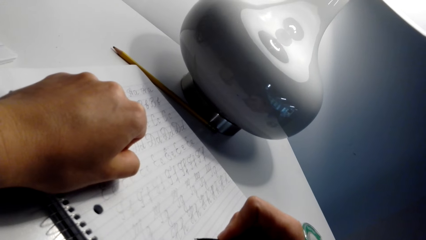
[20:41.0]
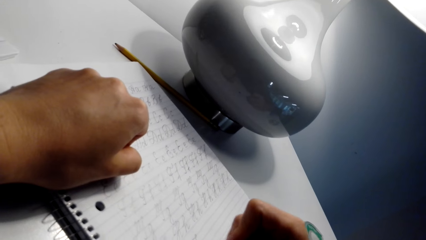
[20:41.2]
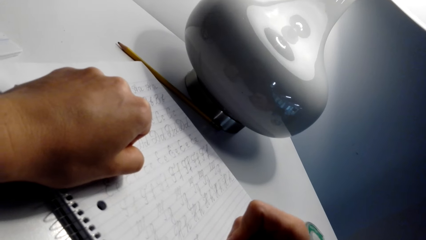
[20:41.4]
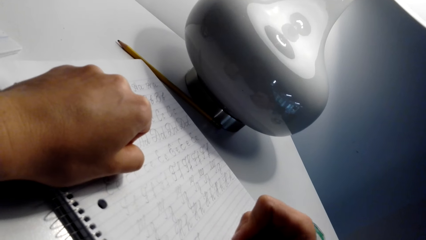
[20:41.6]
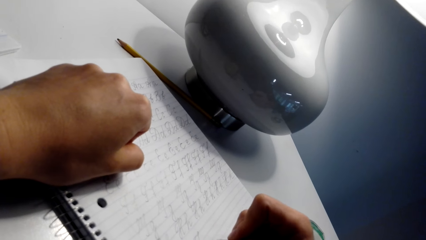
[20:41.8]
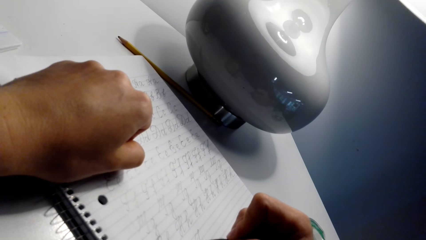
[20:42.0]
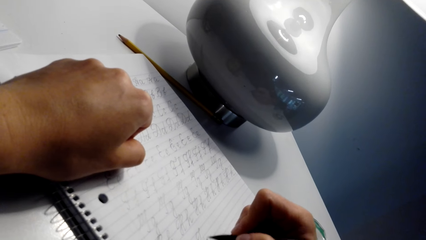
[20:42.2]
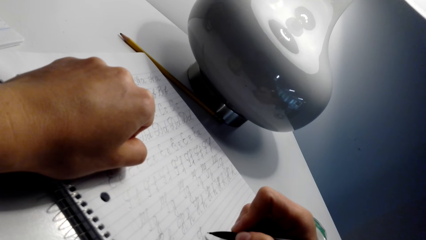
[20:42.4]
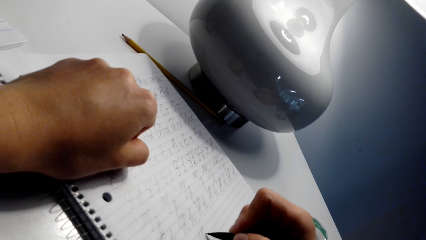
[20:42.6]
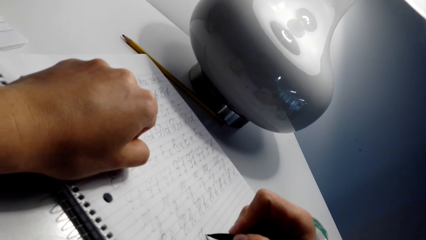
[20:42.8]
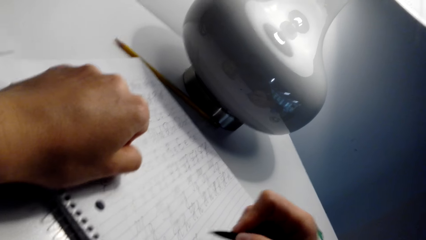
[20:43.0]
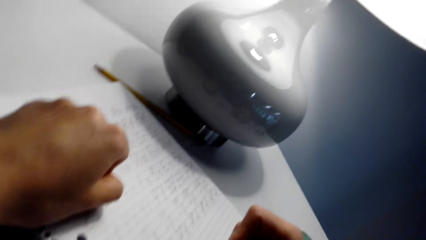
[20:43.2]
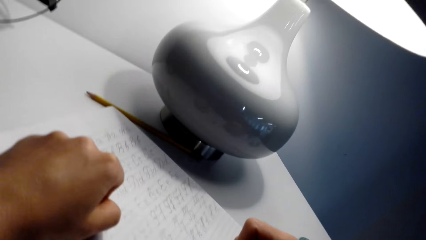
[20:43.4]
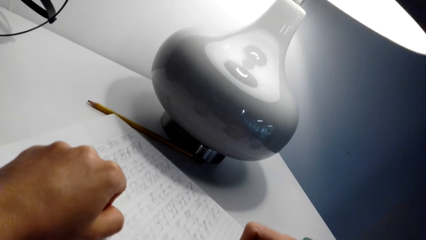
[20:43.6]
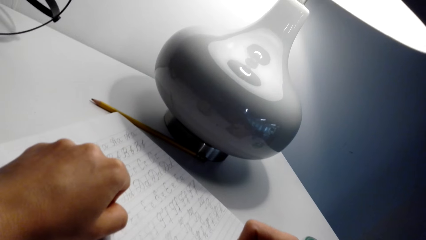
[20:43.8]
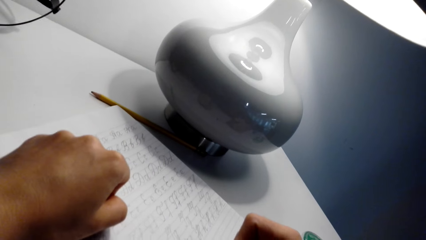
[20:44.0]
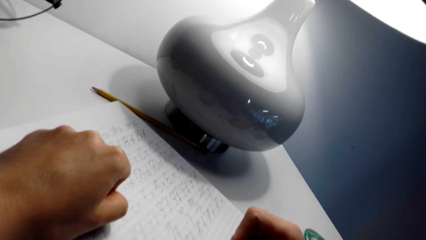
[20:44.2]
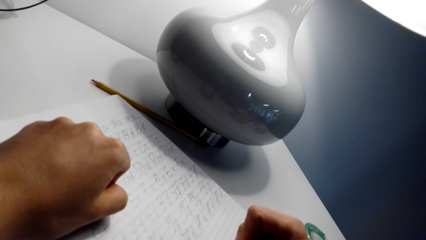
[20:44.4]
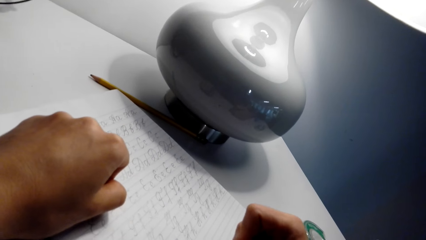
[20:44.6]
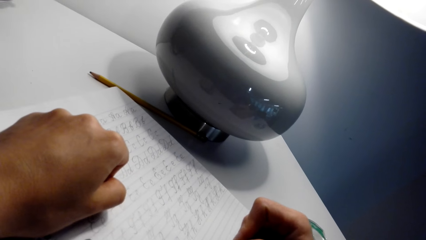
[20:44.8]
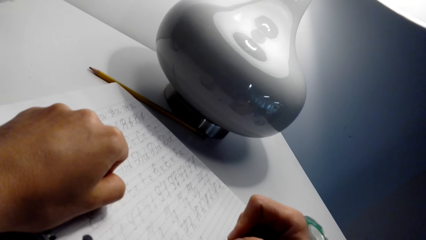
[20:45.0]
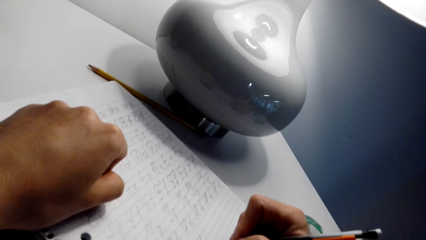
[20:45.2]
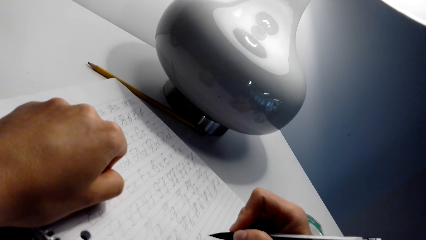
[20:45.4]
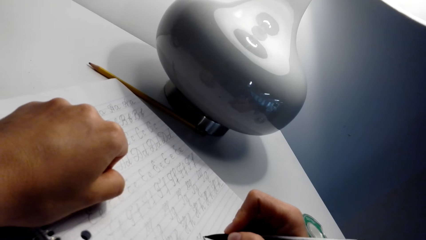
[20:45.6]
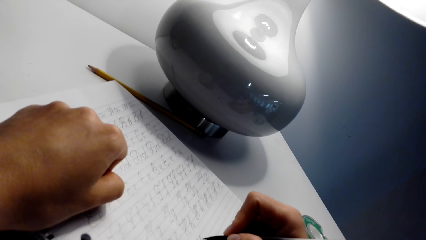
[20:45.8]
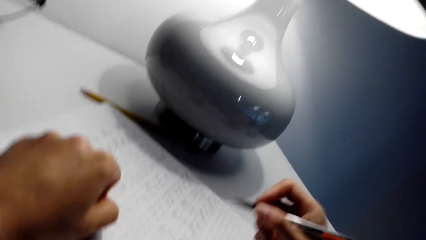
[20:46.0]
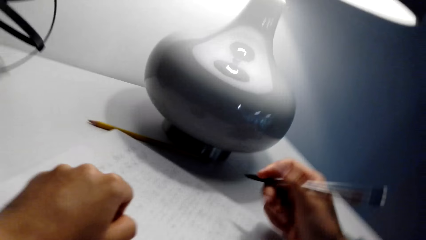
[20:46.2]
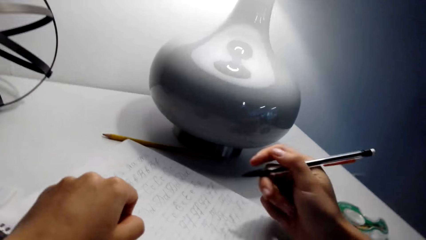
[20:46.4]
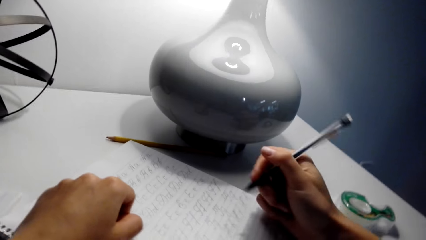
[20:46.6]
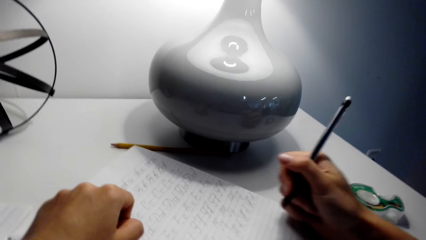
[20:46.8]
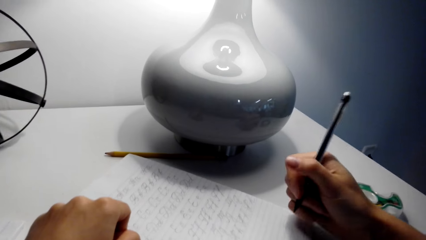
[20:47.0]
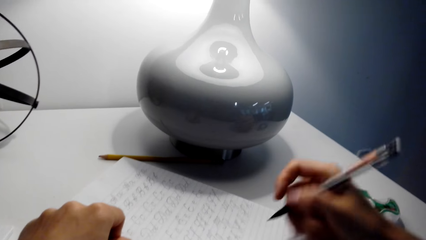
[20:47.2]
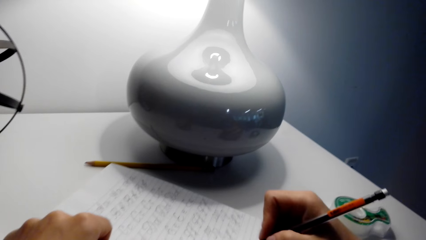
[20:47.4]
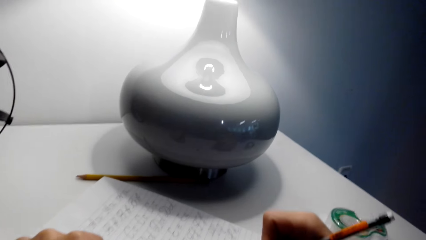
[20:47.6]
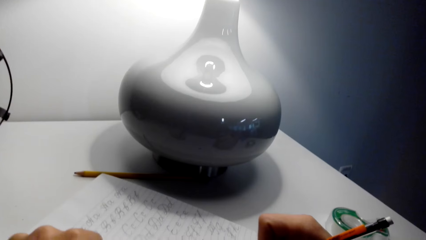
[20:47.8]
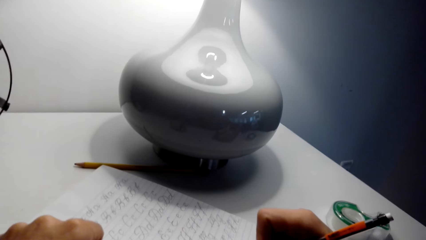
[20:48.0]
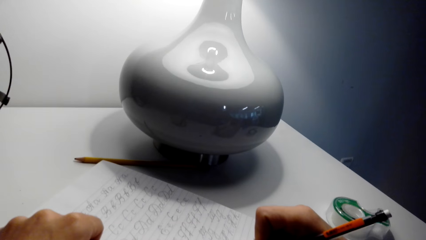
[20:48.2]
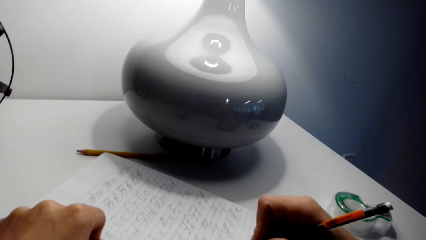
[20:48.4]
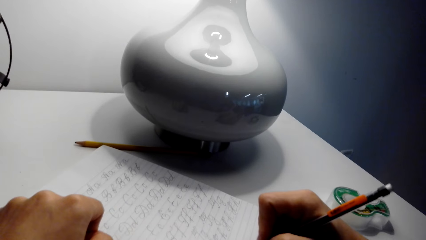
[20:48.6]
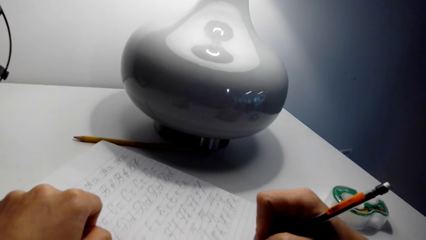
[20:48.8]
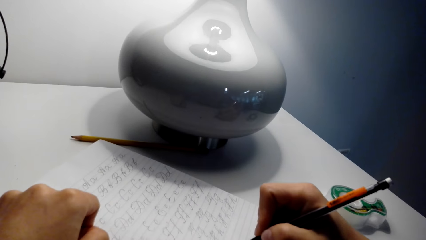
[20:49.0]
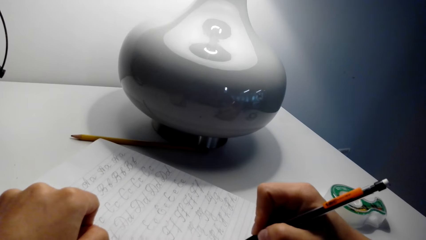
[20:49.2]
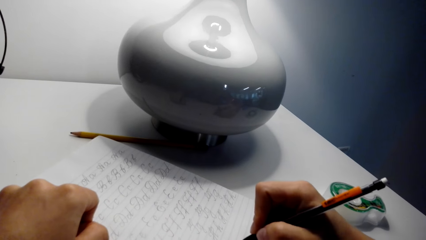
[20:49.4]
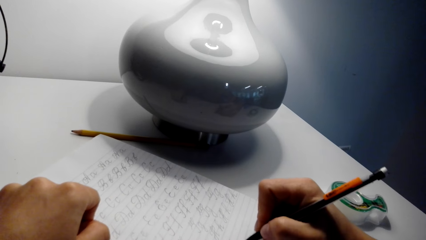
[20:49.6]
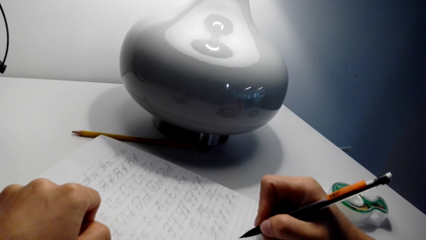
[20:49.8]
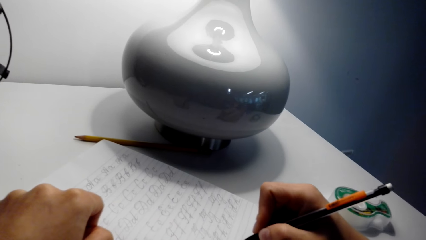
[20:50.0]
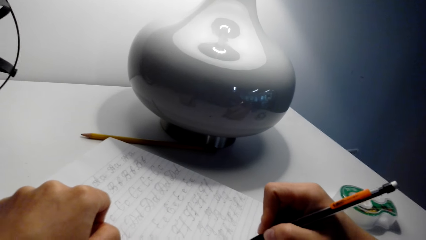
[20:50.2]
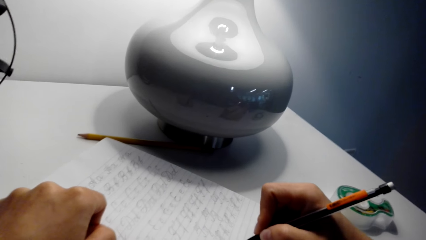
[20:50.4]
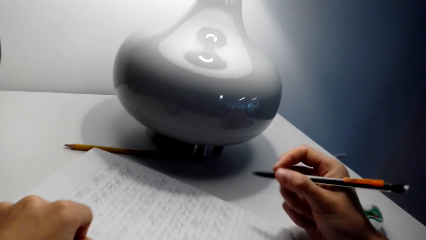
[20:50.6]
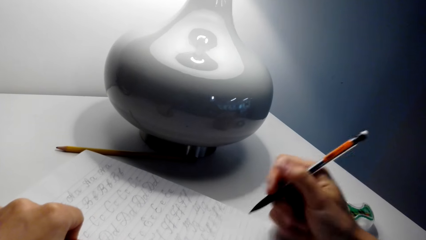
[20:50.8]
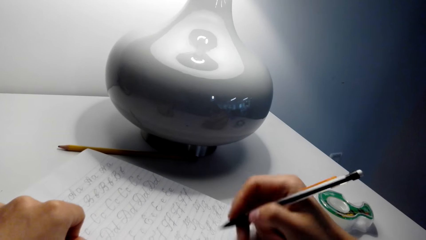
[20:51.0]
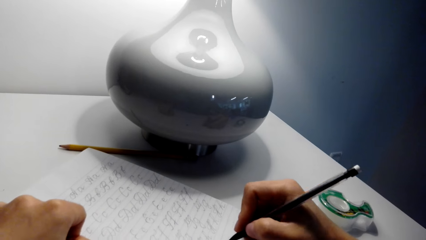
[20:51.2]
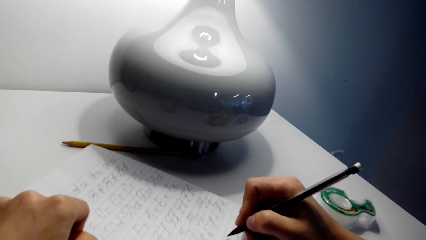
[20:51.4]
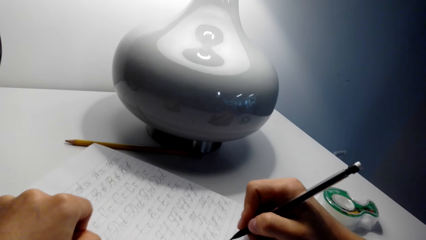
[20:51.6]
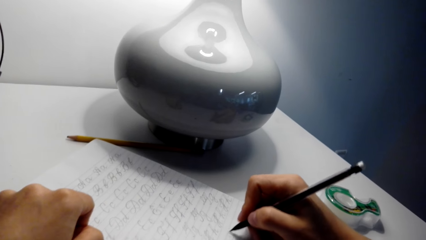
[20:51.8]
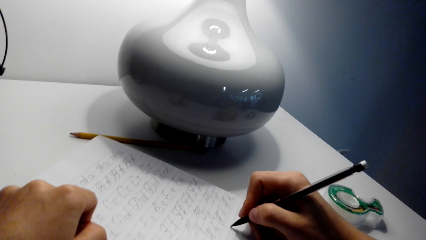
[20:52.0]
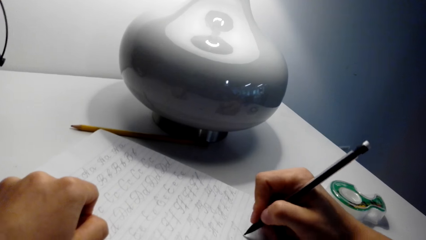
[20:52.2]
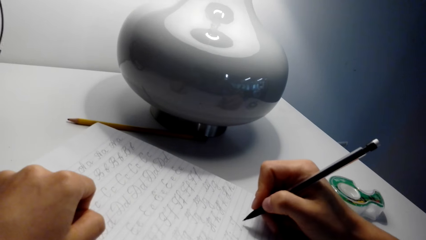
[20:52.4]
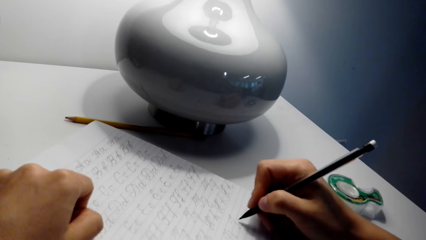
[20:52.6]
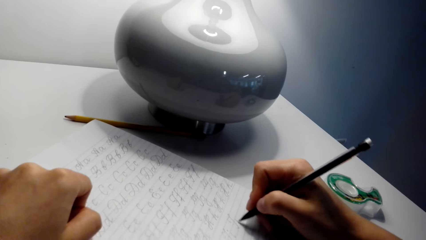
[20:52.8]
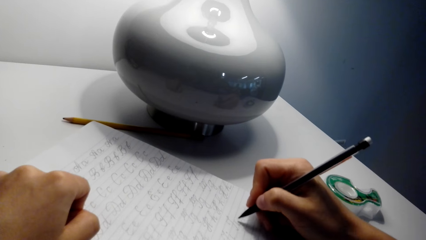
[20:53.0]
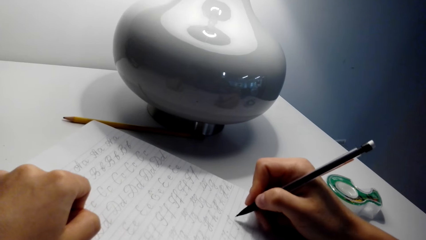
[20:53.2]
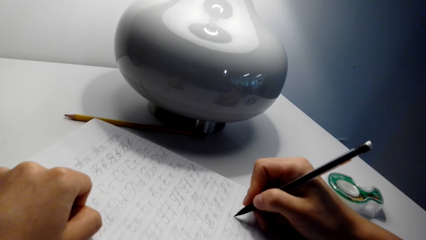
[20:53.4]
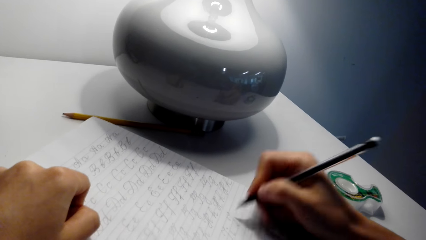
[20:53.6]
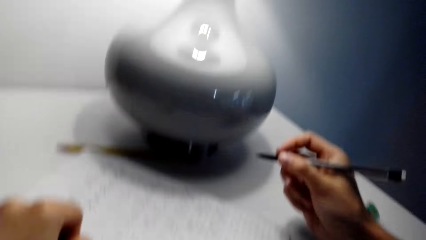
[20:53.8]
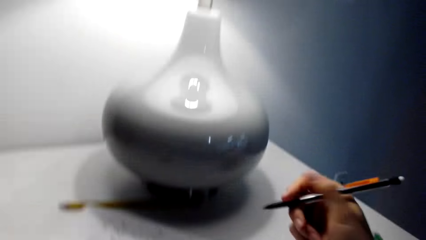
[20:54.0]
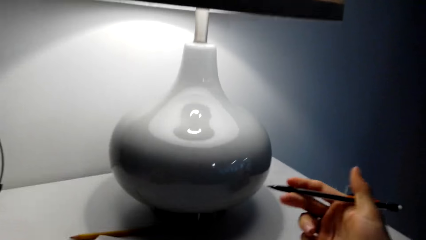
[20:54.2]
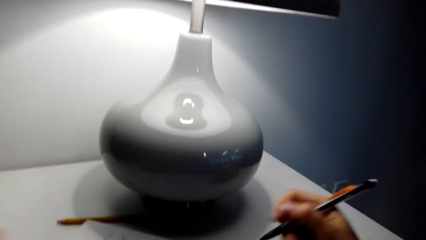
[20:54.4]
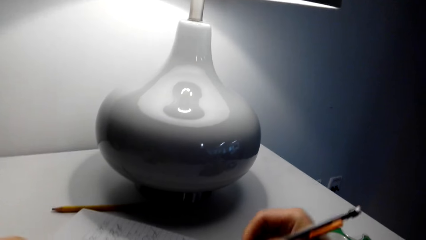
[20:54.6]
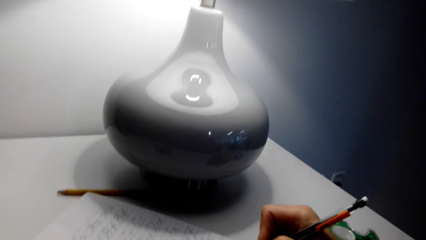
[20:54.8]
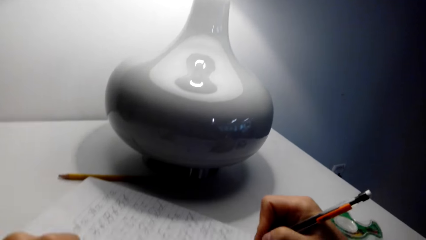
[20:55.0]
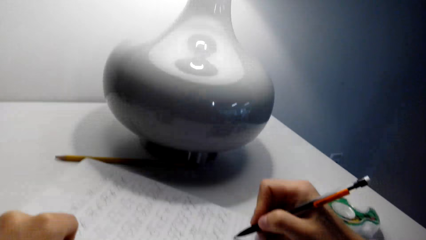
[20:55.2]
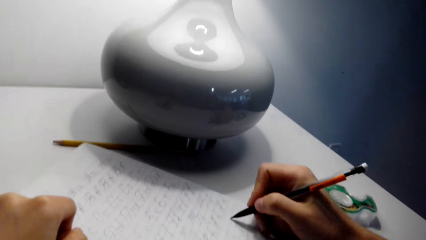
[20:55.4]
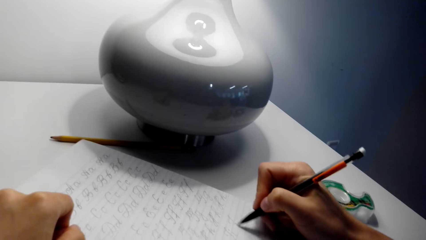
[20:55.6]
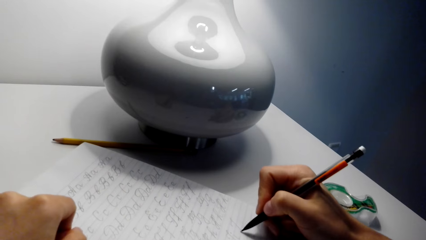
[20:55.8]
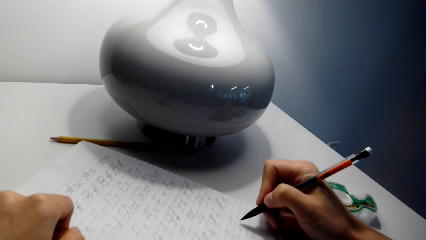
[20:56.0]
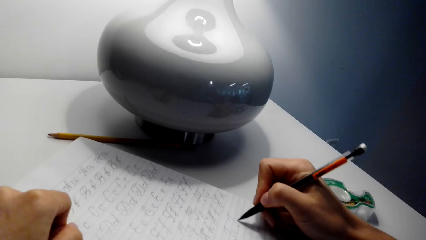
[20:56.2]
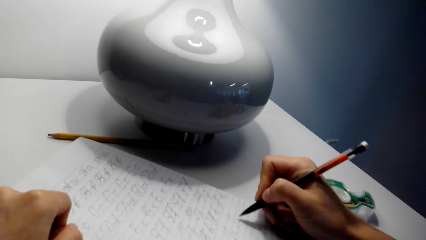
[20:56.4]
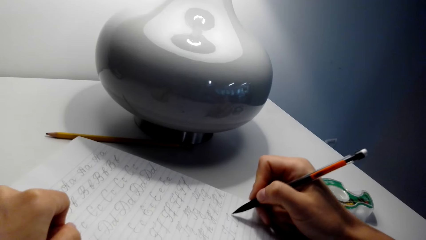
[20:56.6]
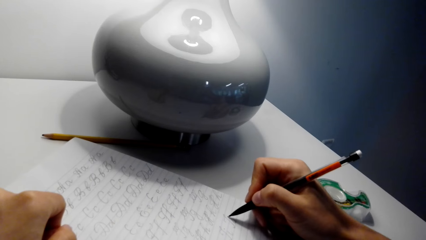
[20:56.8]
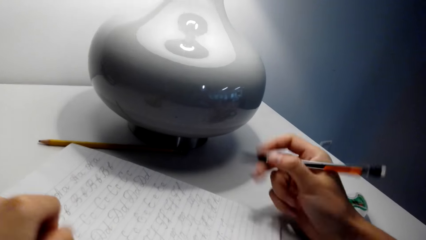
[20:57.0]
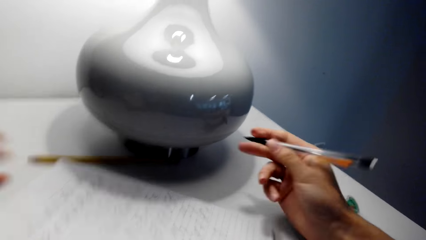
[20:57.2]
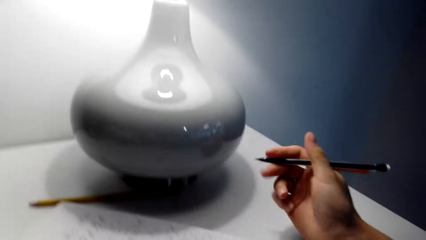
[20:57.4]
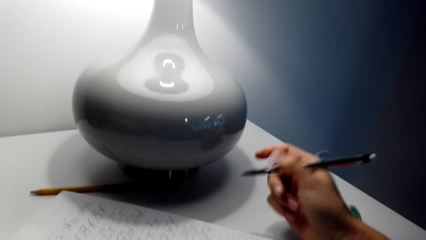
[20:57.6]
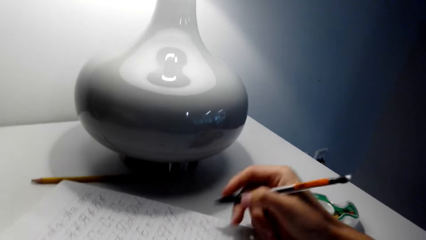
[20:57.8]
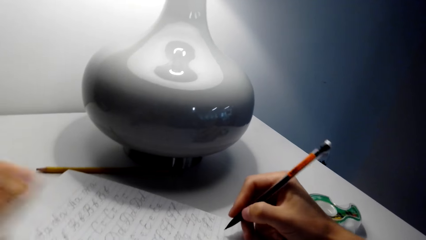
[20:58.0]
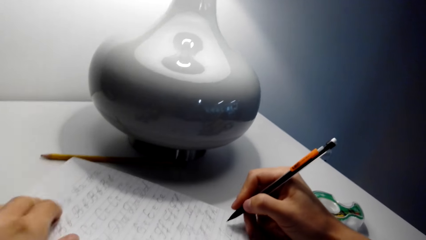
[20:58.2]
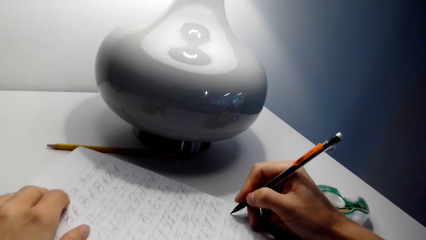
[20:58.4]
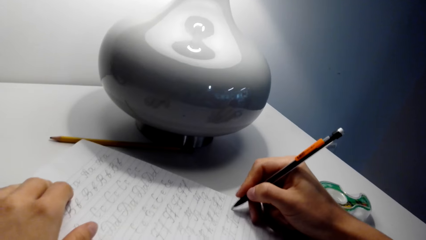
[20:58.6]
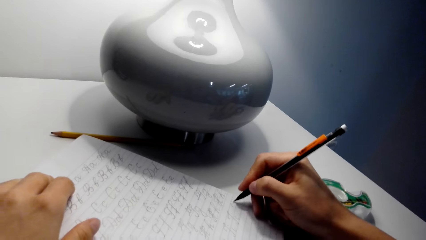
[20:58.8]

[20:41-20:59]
The camera wearer writes on the notebook with a pen or pencil. They look around. They write on the notebook with the pen. They lift up the pen. They move a hand on the book. They write on the notebook with the pen. They talk with a person. They hold the pencil firmly. They write on the notebook with the pen. They talk with the person. They hold the pencil firmly. They lift up the pen. They write on the notebook with the pen. They move their hands around and lift up the pen.
